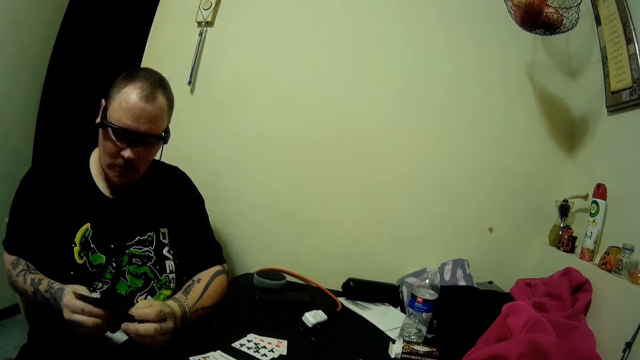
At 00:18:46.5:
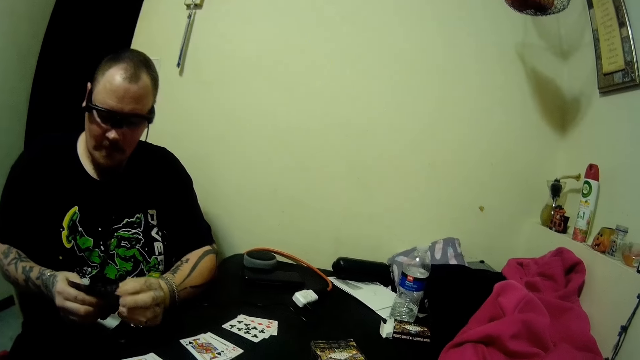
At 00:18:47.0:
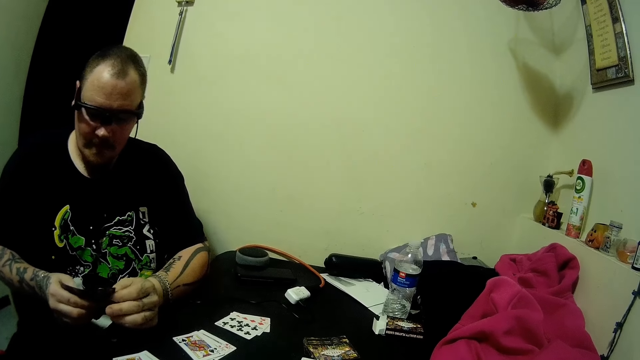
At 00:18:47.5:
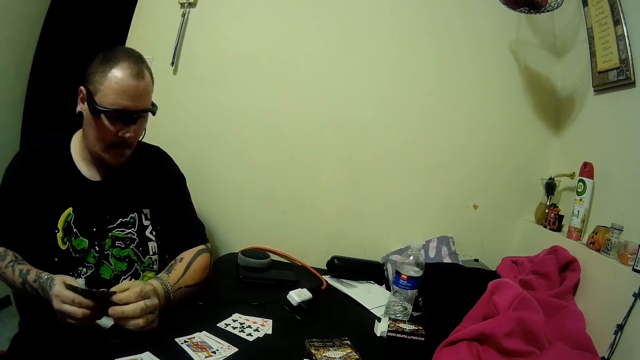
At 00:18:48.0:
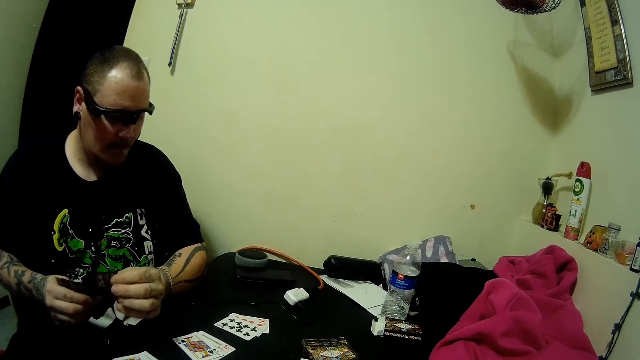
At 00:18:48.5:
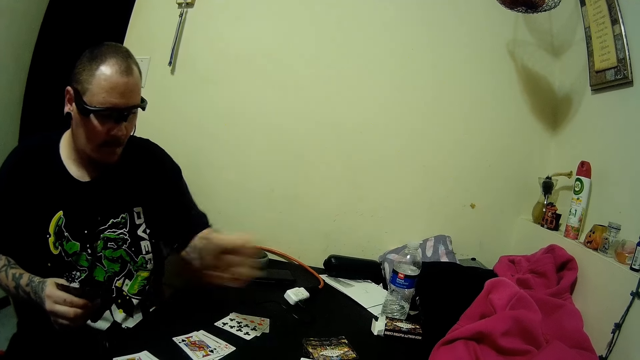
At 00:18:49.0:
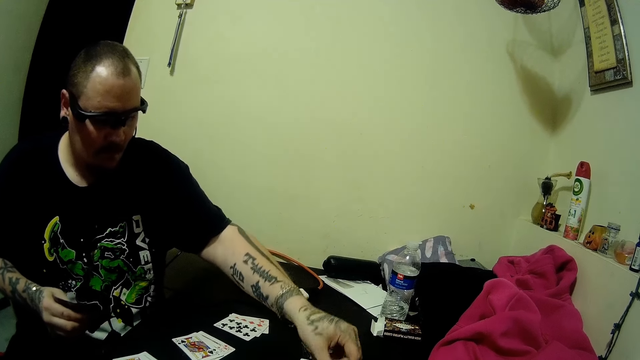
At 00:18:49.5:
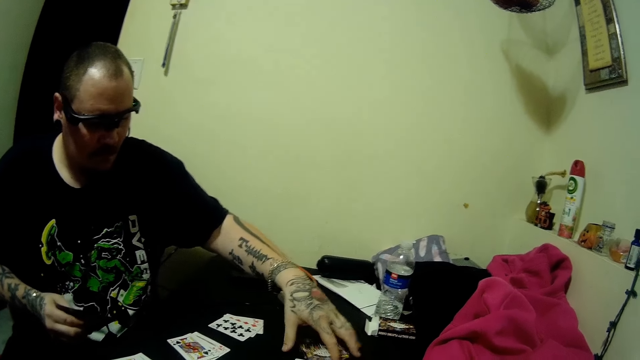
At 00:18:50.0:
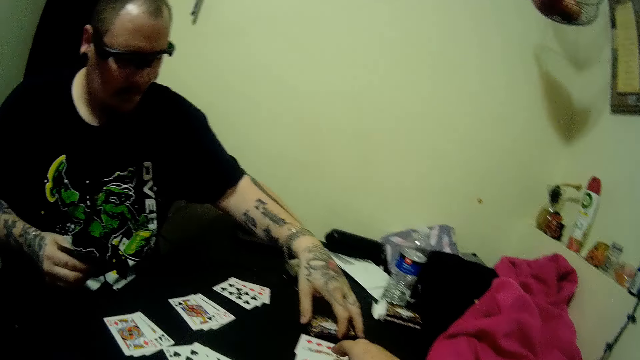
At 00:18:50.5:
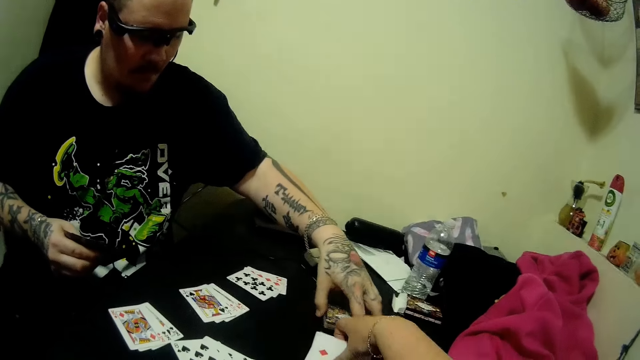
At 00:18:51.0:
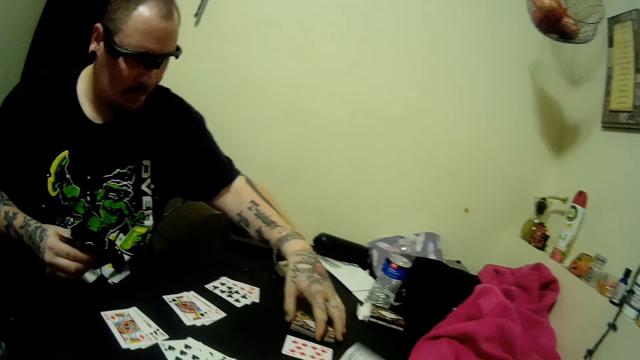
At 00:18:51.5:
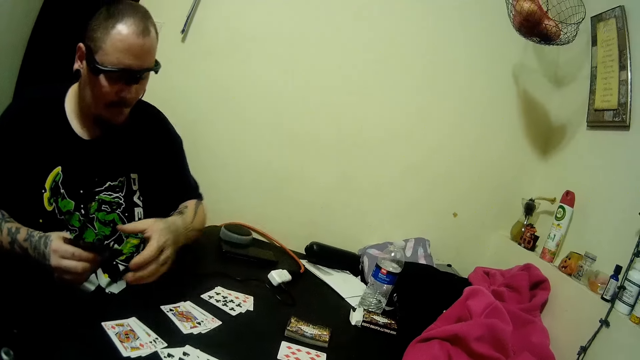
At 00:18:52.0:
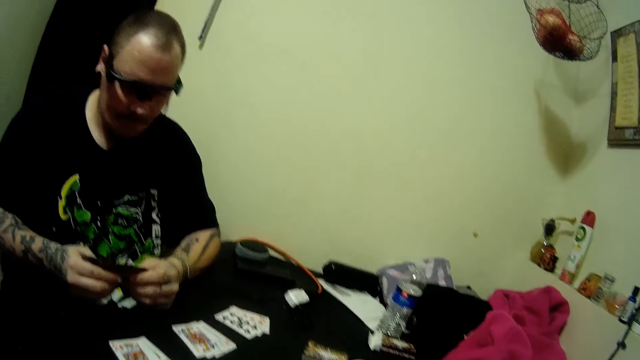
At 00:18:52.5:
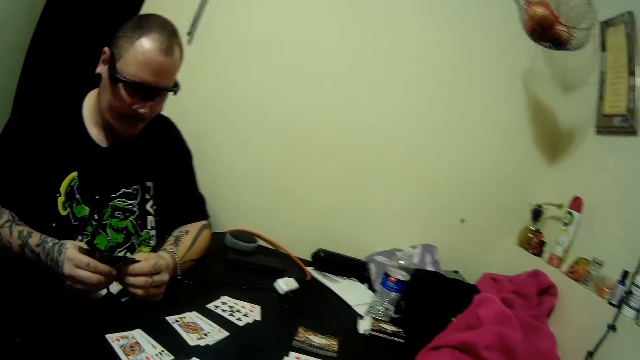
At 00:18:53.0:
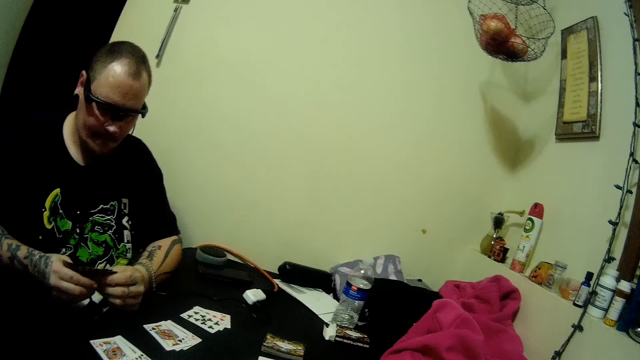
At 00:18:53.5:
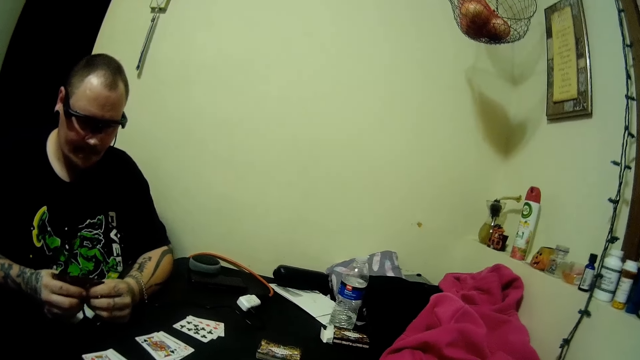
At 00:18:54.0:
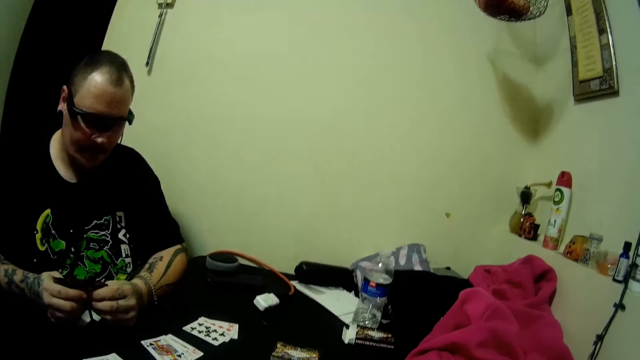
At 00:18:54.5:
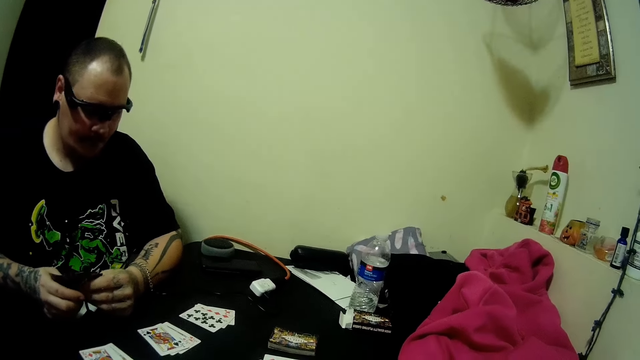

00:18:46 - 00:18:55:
A man pulls a card. The man drops some cards on the table and arranges the cards on the table. The camera wearer picks some cards on the table. The man holds his cards. The camera wearer drops a card on the table. The man looks around. The camera wearer looks around.

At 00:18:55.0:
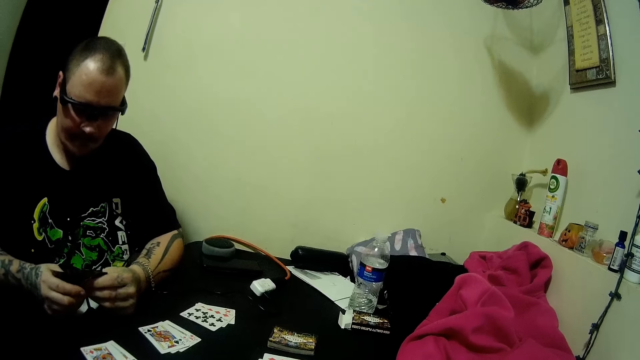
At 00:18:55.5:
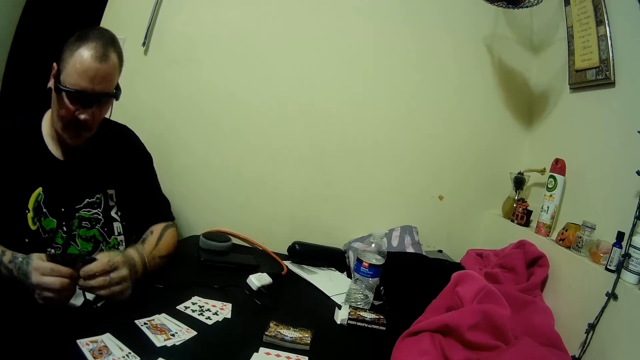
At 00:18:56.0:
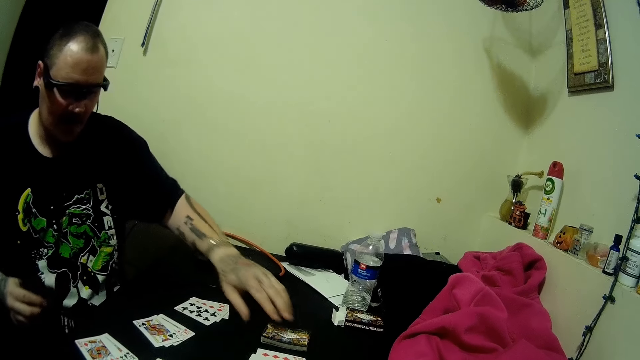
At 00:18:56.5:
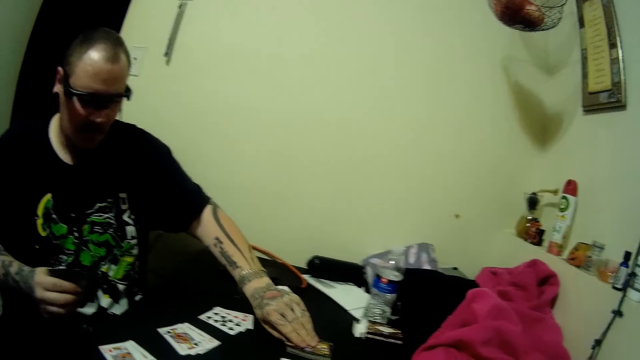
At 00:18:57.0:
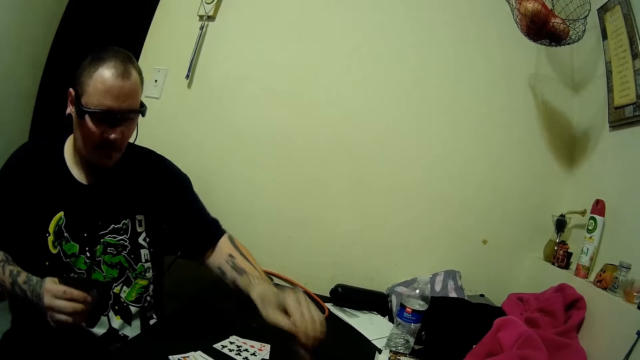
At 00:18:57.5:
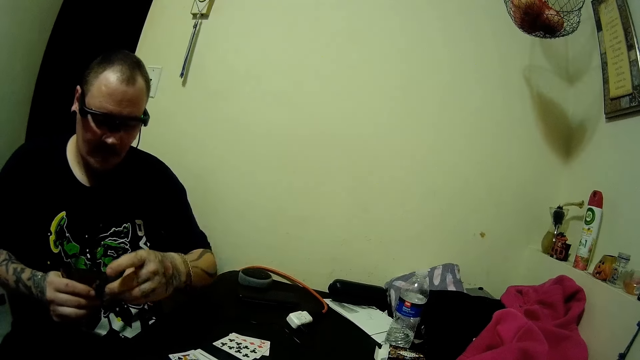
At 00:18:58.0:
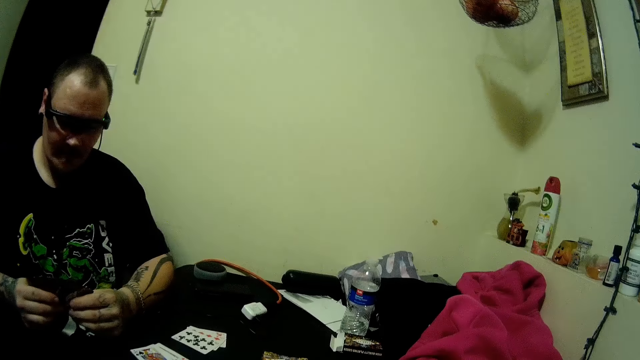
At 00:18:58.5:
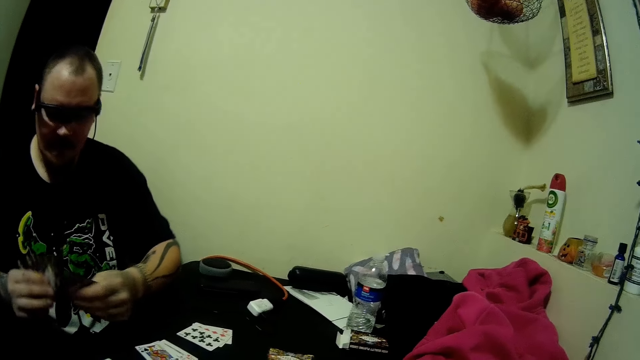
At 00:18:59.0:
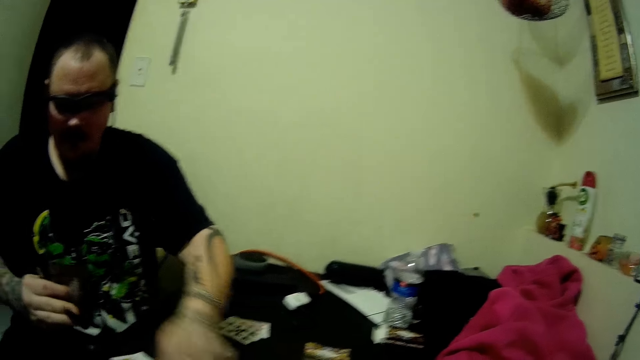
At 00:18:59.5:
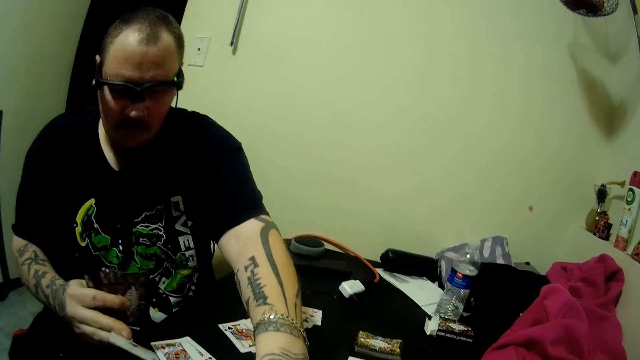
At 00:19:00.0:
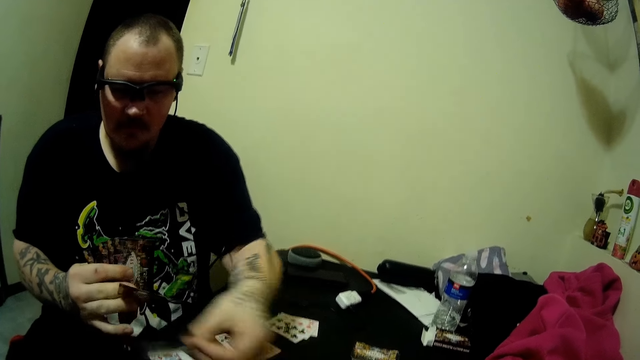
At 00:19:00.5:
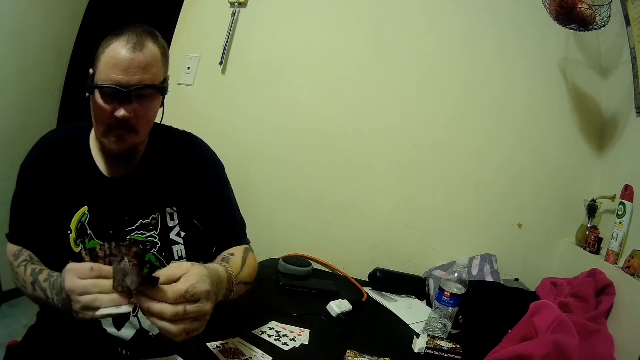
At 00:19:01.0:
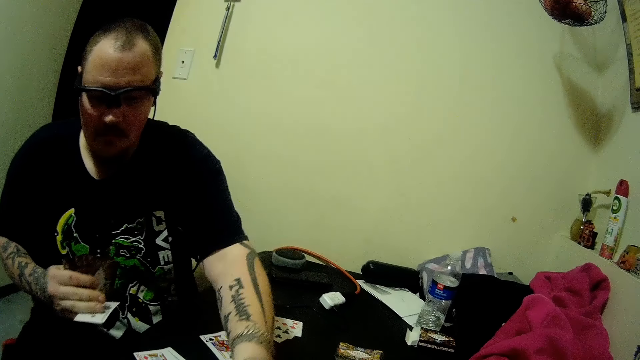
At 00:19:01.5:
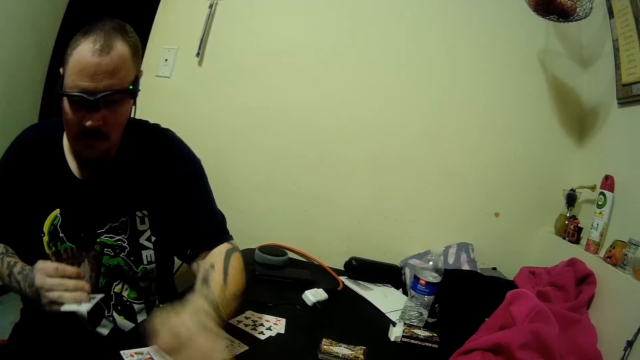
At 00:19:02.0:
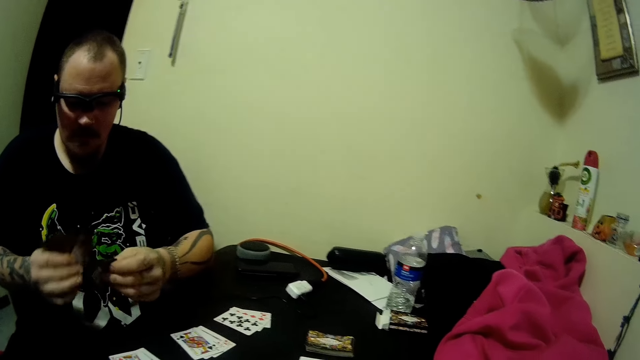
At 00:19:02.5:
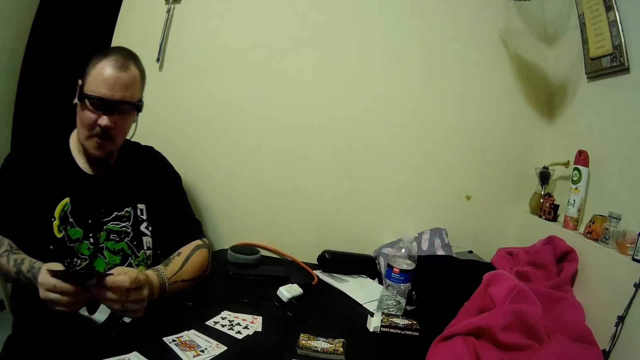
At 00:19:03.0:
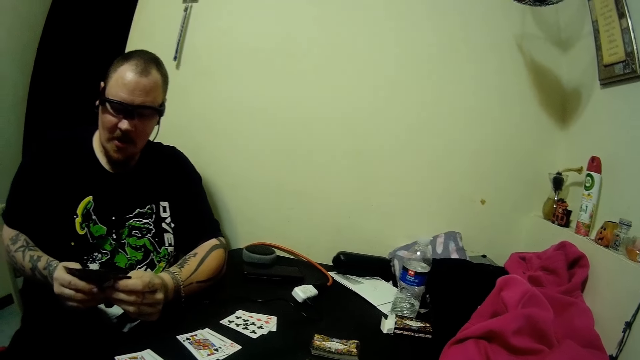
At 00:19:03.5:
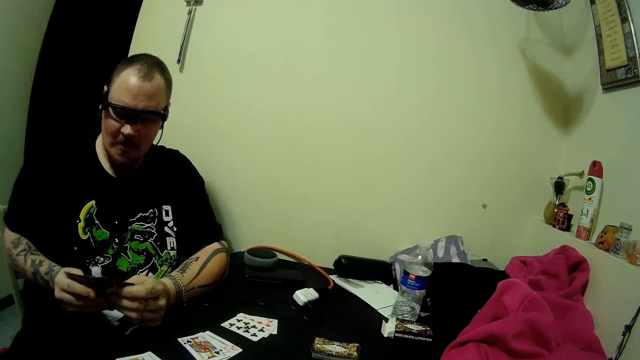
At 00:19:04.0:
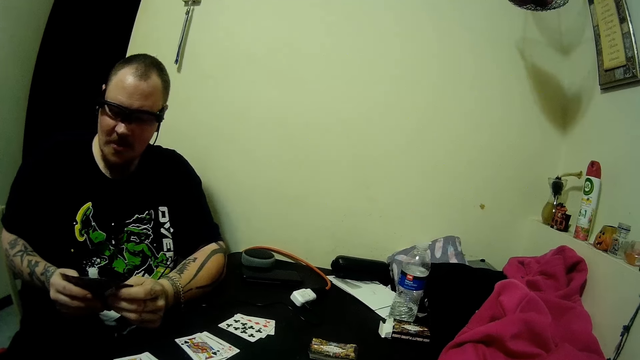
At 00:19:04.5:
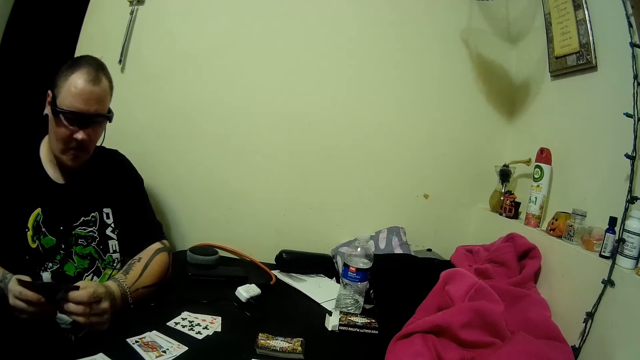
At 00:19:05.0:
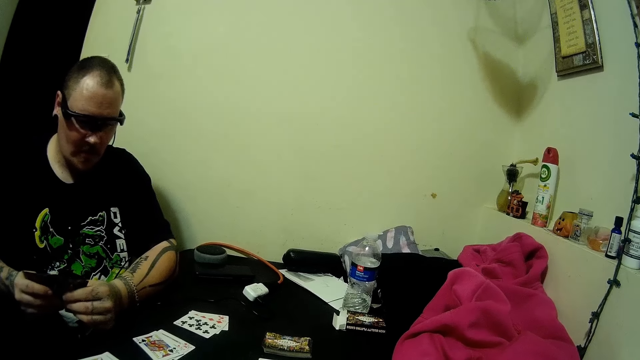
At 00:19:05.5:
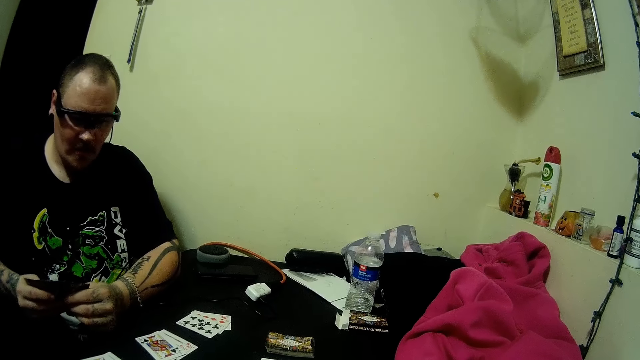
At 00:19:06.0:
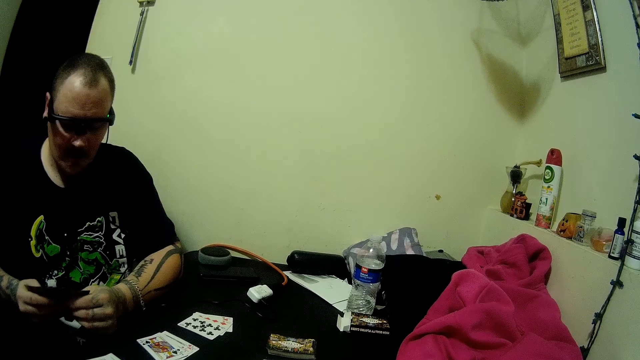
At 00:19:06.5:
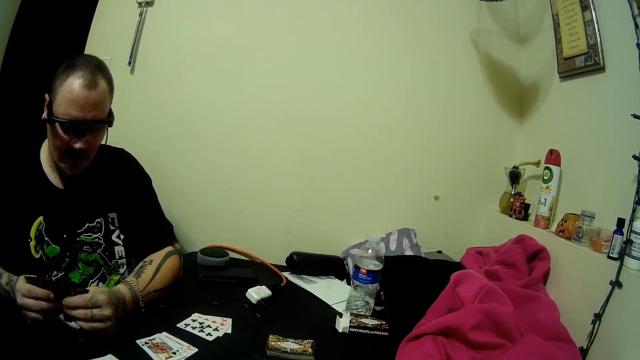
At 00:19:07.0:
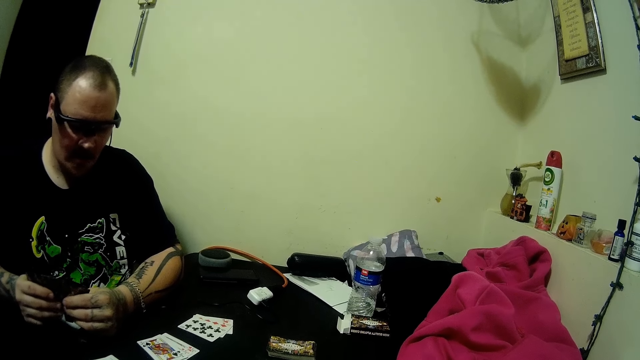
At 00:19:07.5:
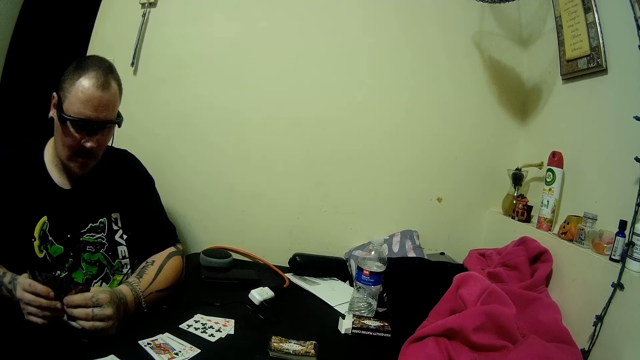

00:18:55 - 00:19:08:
A man picks up a card from the deck of cards on the table. The man holds his cards and holds the card in between his fingers. The man picks up a card on the table and holds the card in between his fingers. The man drops the card on the table and pulls the card in between his fingers. The man pulls the card in between his fingers again. The man looks at his cards and looks around.
